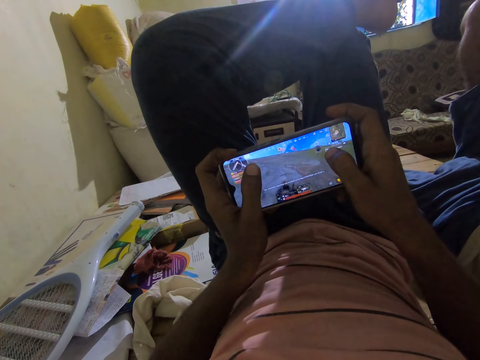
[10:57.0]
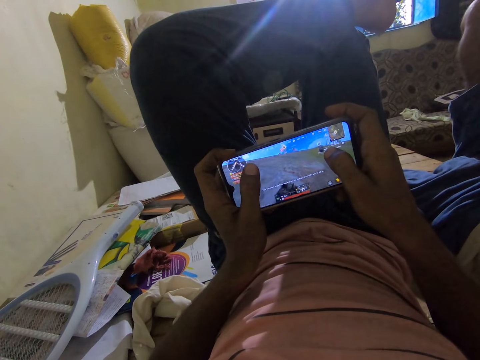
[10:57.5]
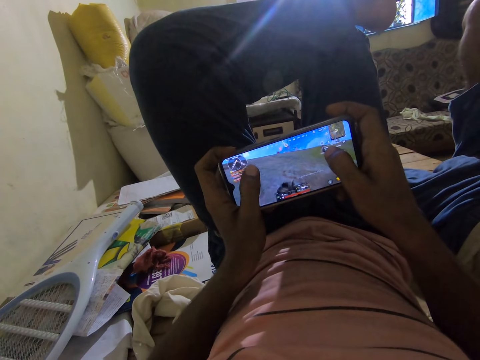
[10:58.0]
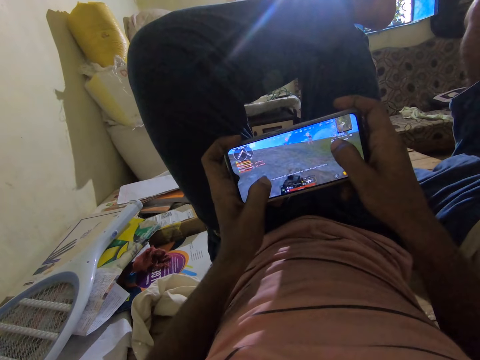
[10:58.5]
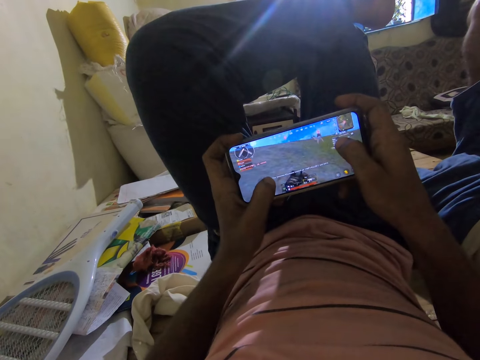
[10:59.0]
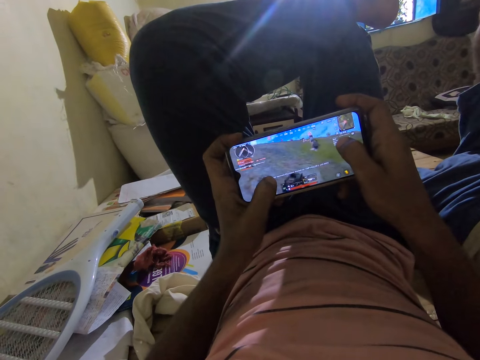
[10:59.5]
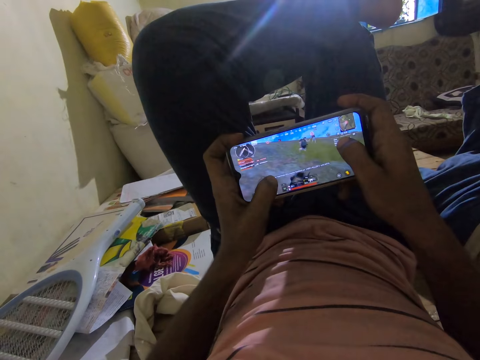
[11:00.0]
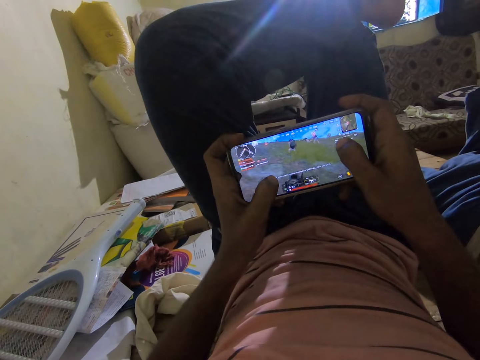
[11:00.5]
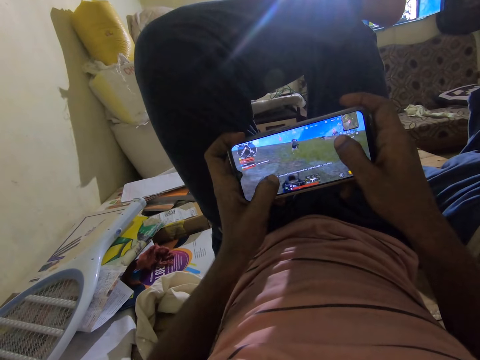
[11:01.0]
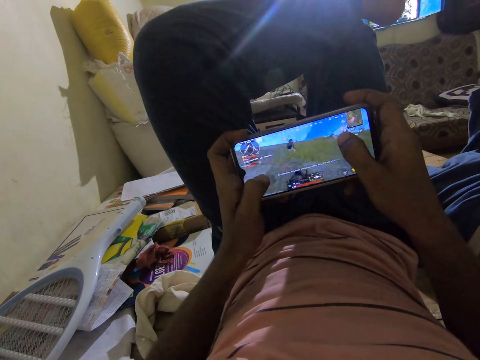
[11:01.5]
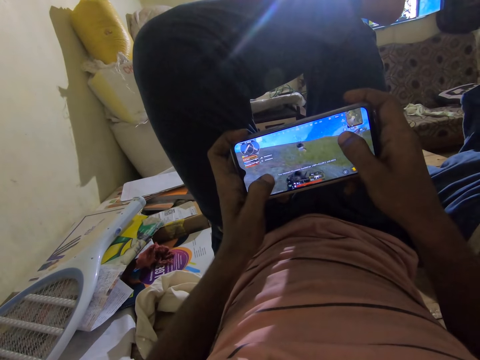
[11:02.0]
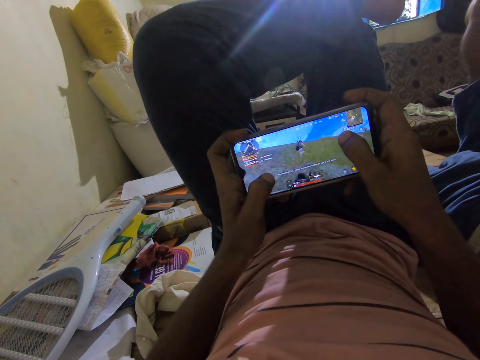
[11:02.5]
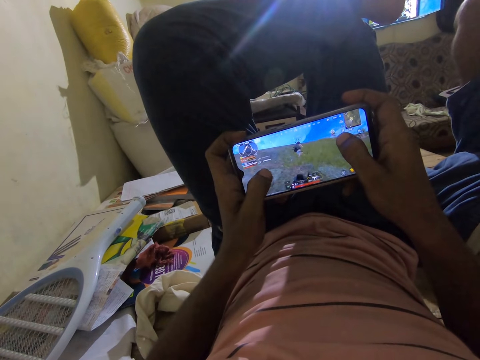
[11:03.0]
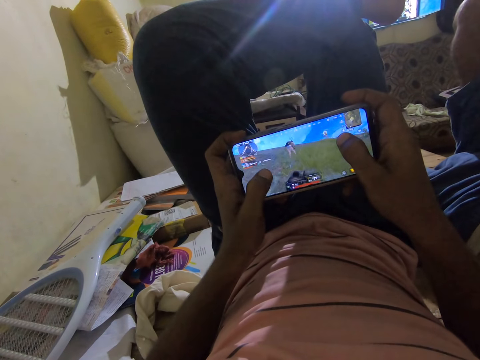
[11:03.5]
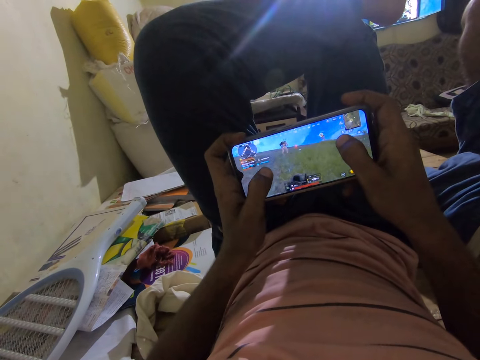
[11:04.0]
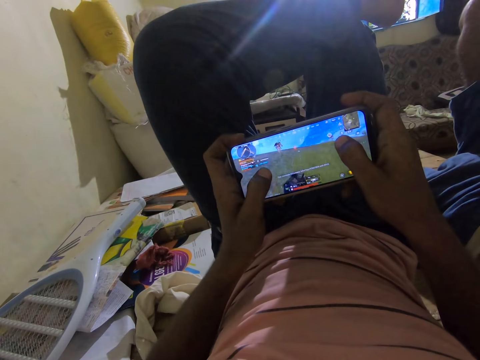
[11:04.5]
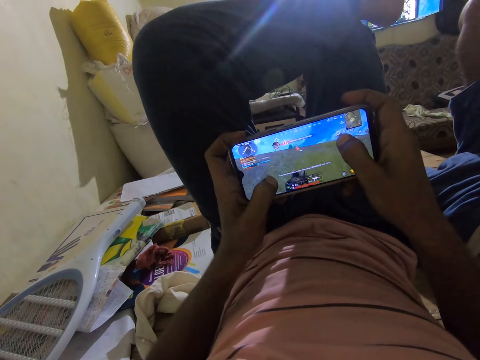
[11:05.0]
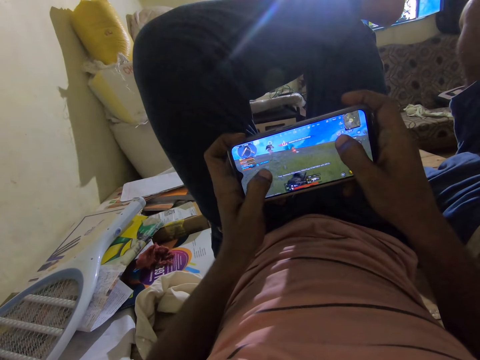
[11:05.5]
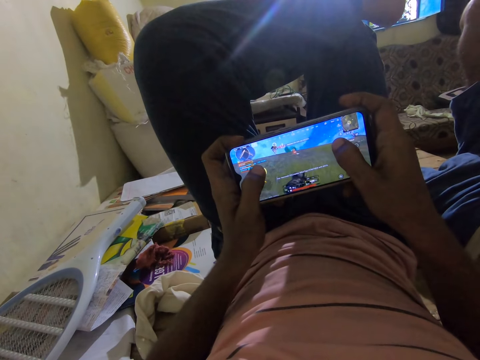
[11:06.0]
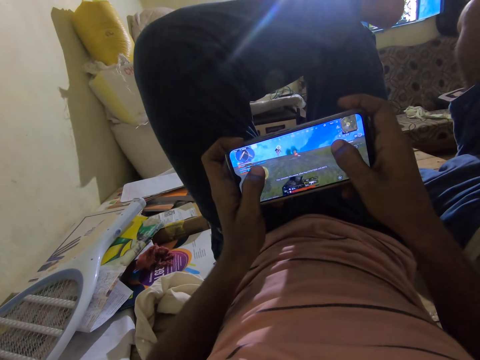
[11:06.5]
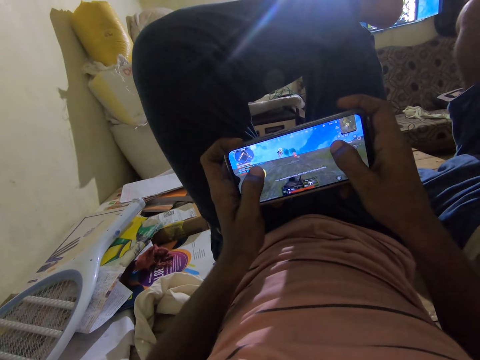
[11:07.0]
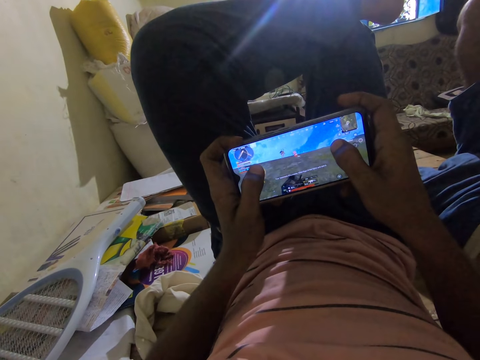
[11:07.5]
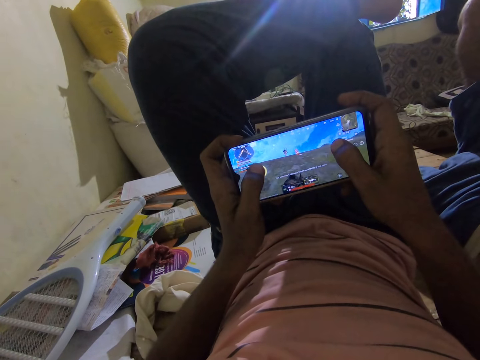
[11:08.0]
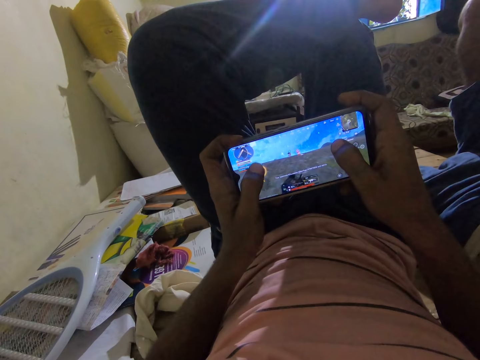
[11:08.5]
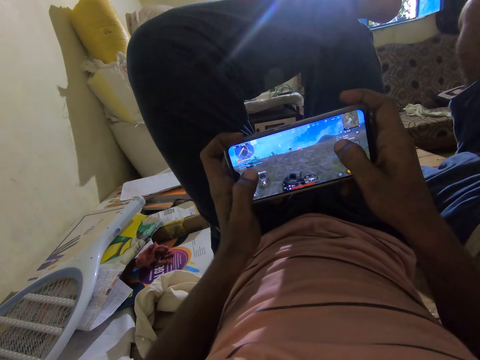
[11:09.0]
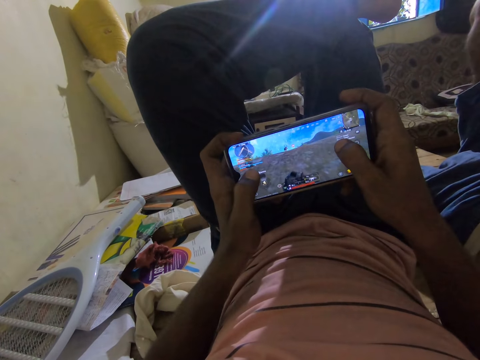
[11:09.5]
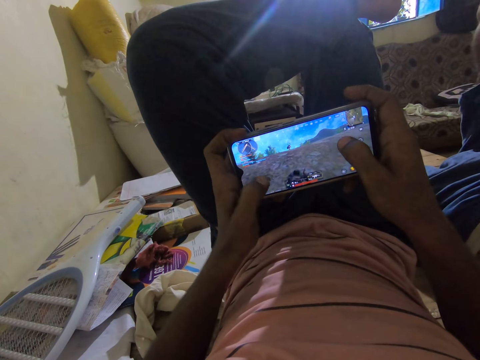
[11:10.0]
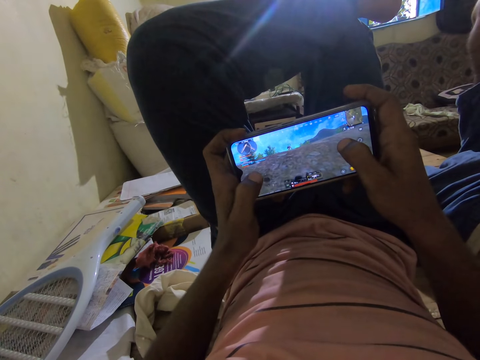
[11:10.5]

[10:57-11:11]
The camera wearer plays video games in their phone. They talk to a man. They play a game on their phone.

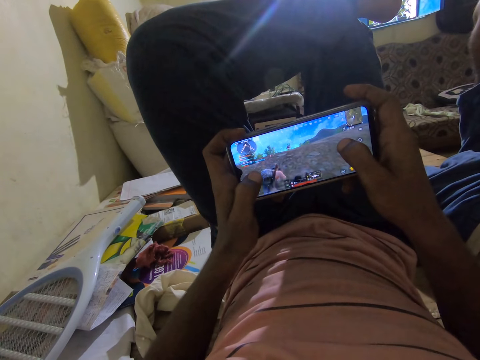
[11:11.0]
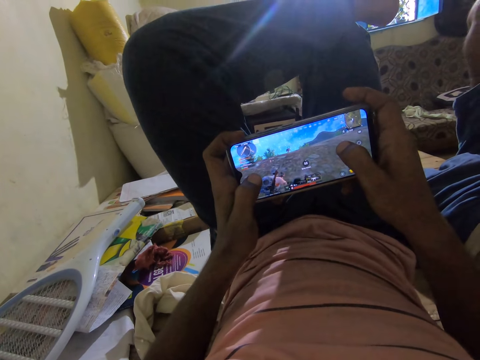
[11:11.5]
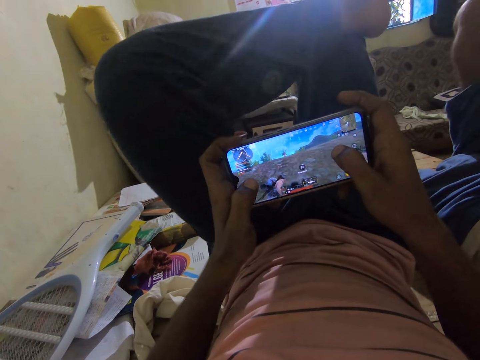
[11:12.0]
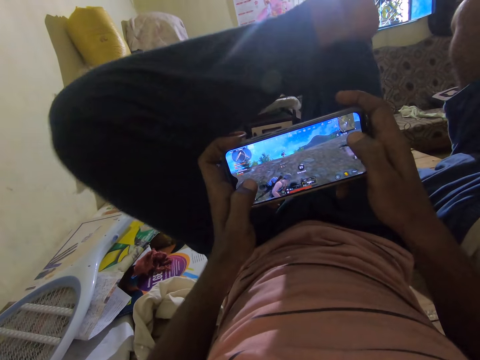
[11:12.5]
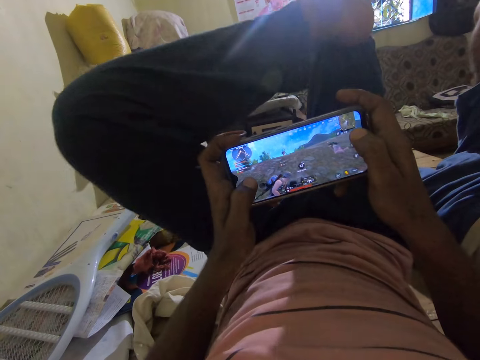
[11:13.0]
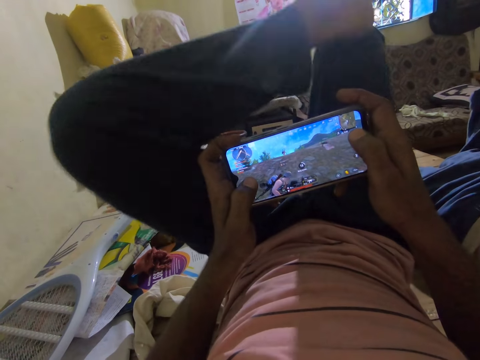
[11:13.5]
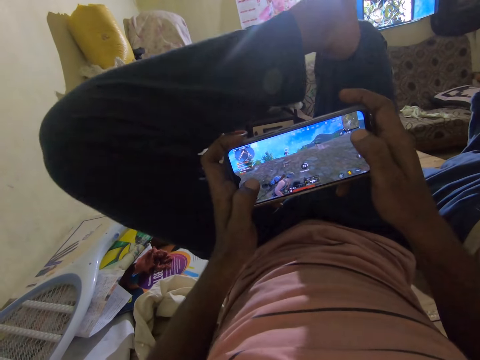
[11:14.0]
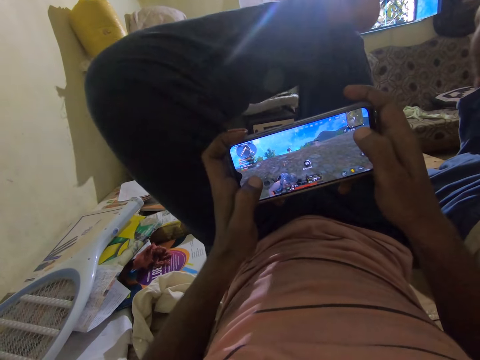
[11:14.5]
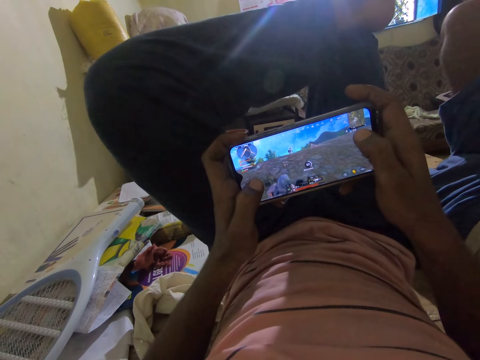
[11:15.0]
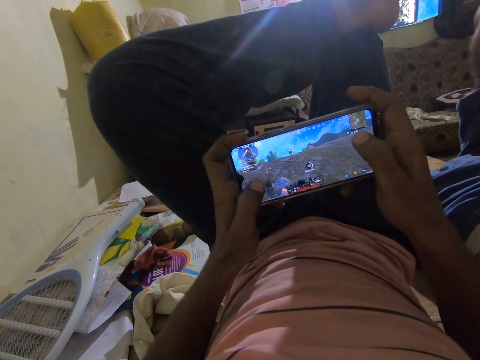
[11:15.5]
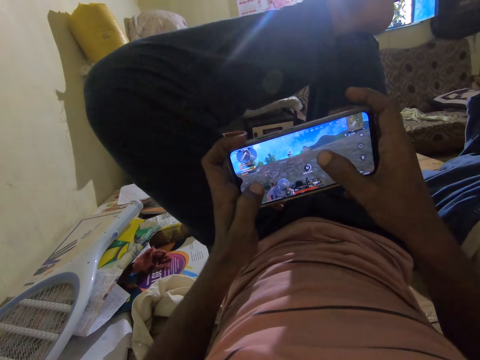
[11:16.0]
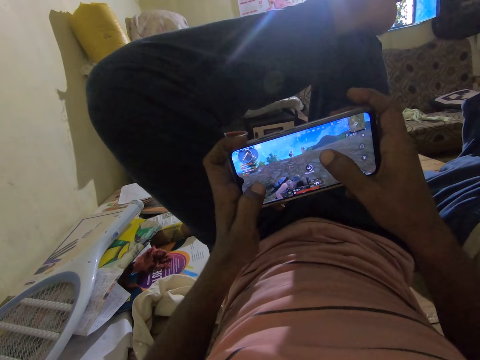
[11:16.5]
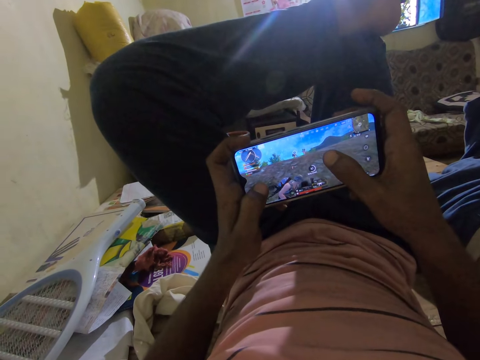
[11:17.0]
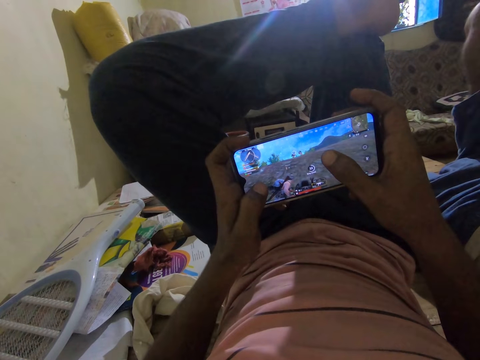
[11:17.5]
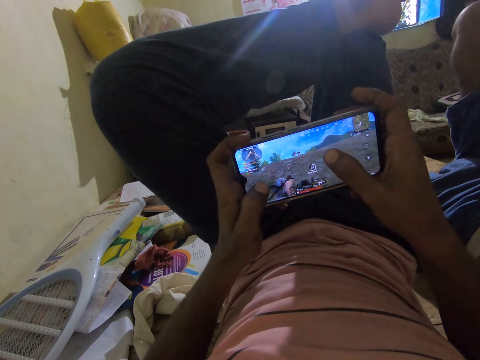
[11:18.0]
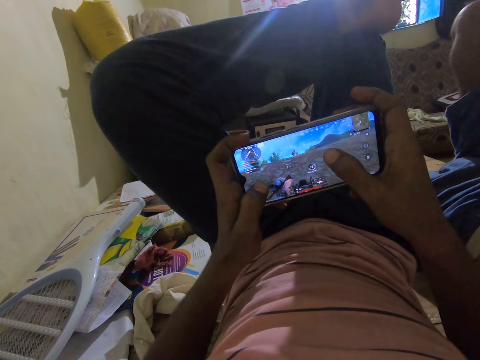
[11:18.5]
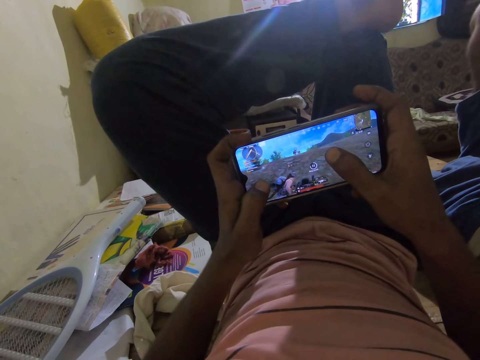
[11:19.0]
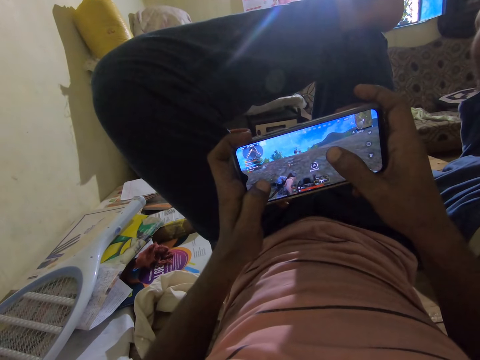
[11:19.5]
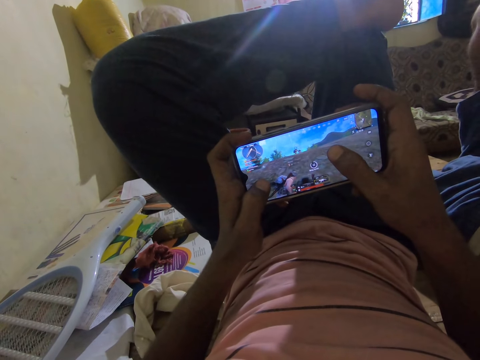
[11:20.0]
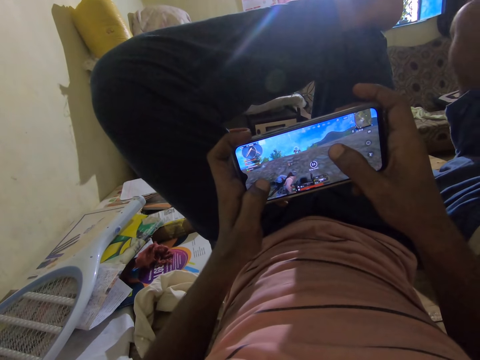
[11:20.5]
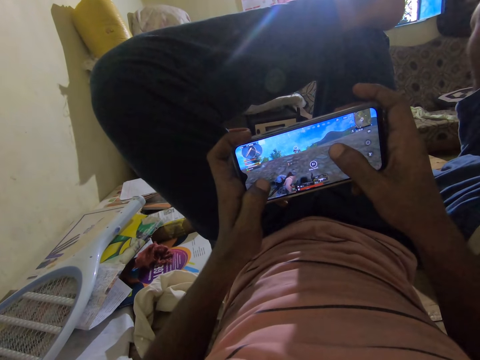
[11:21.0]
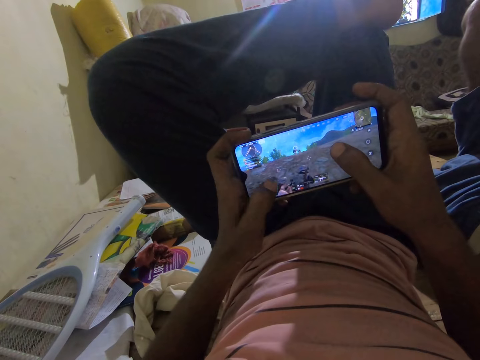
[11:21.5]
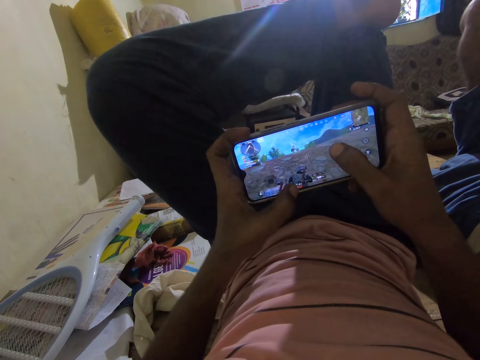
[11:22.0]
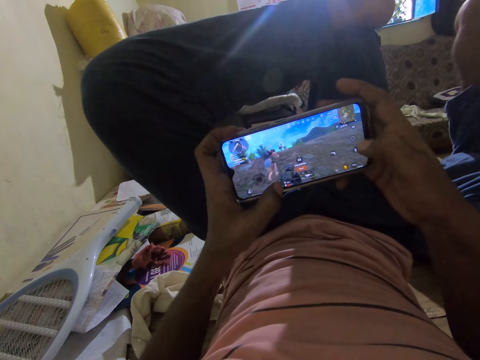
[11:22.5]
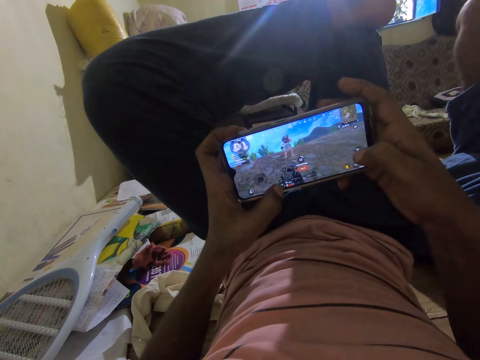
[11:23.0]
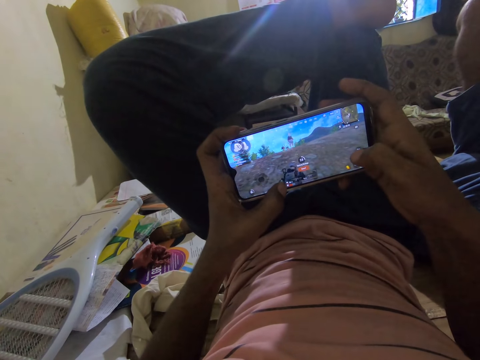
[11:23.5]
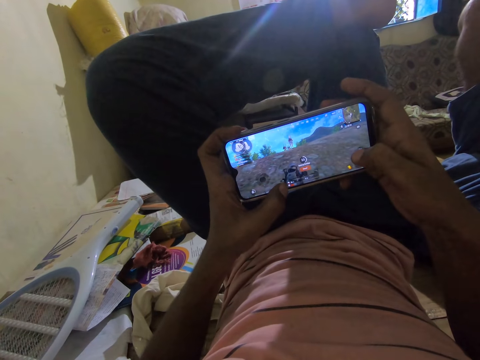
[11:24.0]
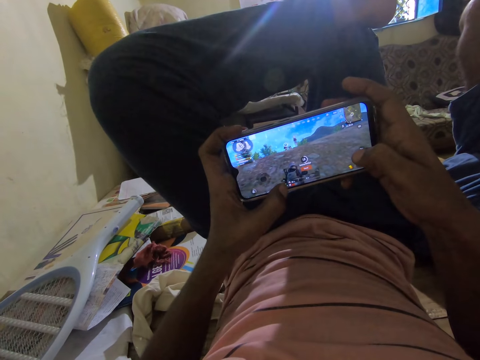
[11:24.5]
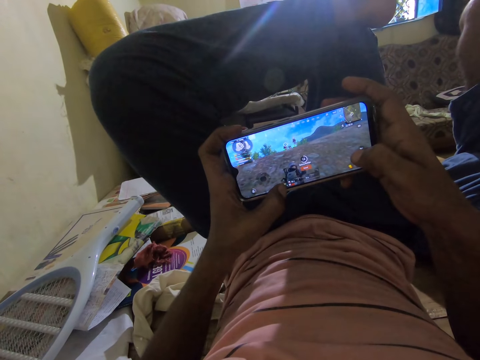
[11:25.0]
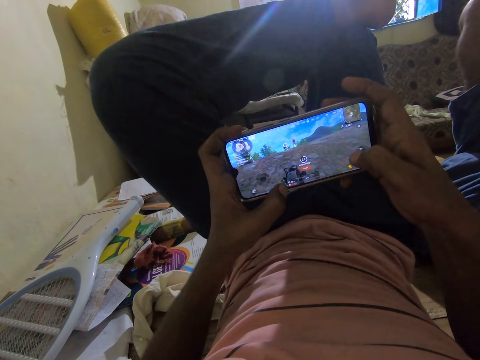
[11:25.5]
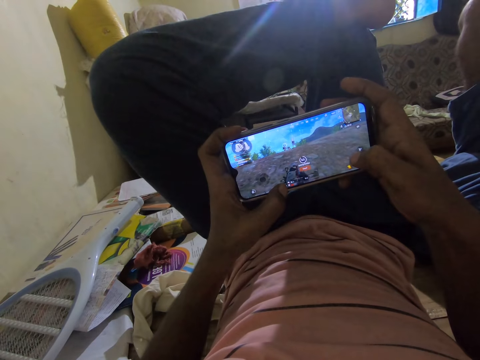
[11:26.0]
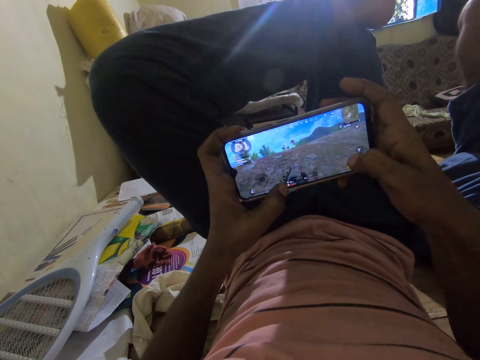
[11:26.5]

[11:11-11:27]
The camera wearer interacts with a man. He scratches his thigh with his left foot. He talks to the man. He plays a game on his phone. He interacts with the man. He plays video games in his phone.
